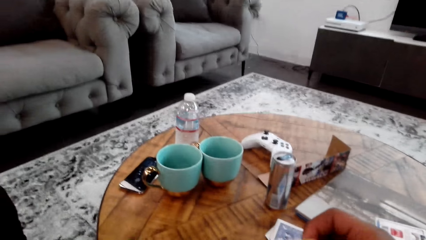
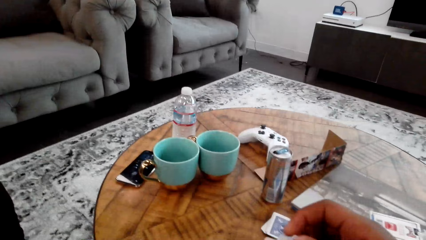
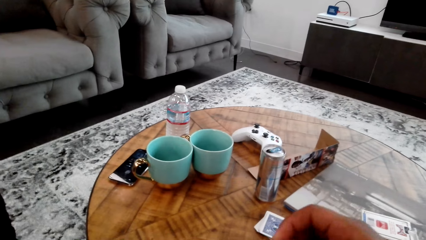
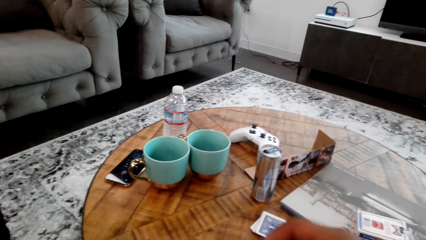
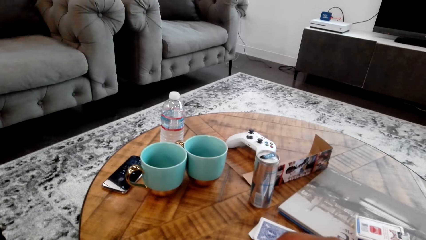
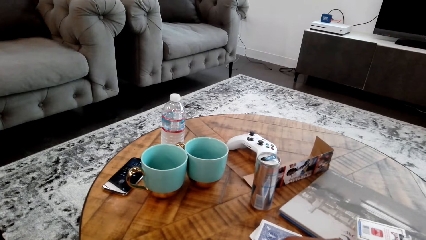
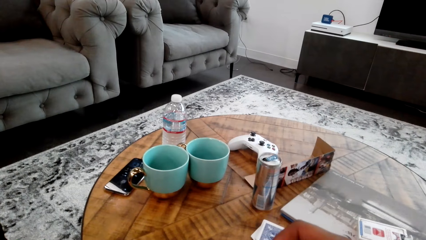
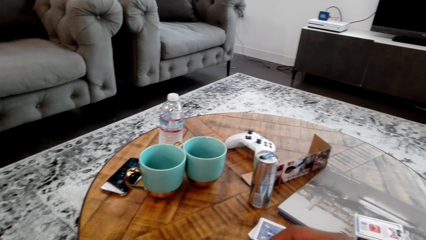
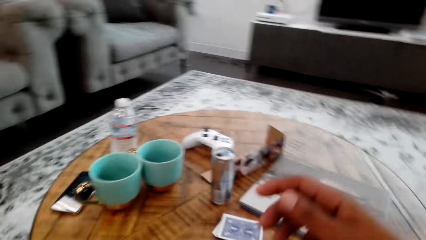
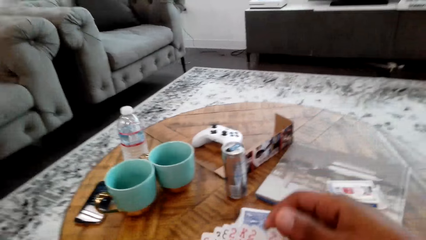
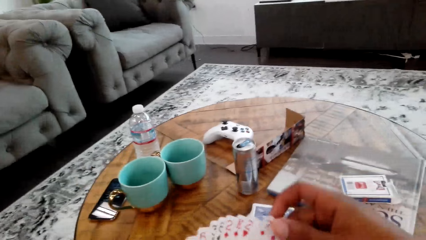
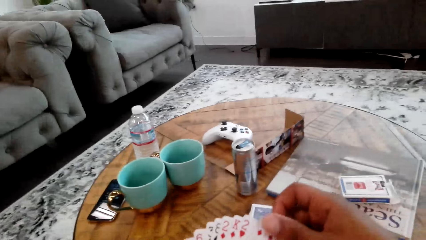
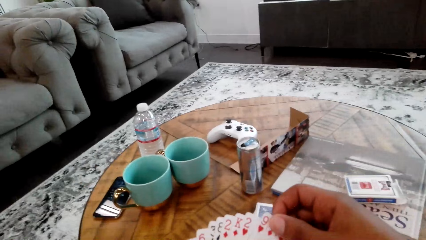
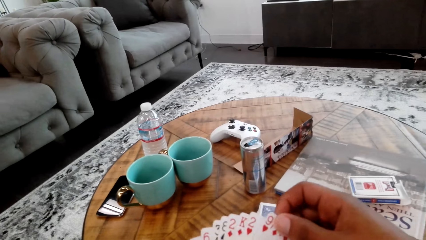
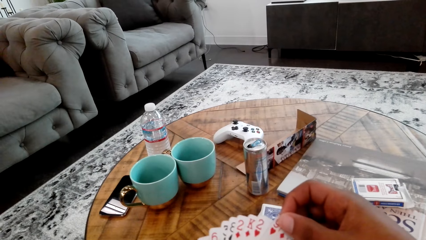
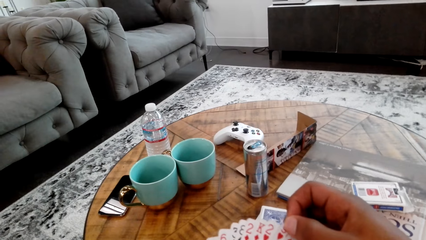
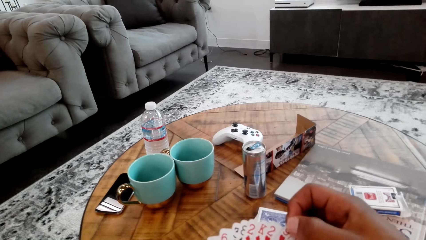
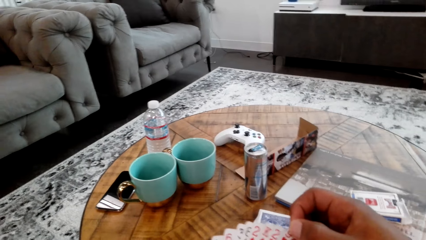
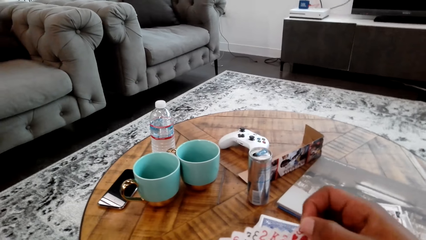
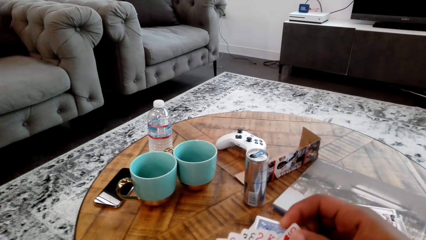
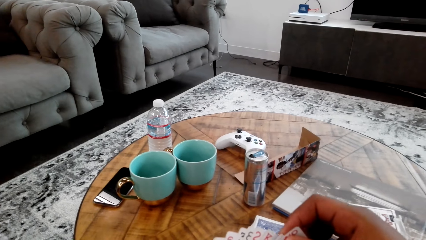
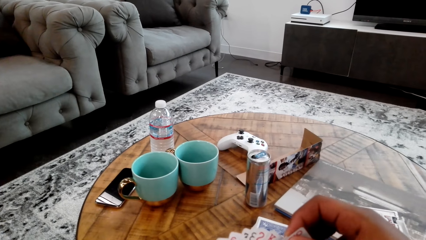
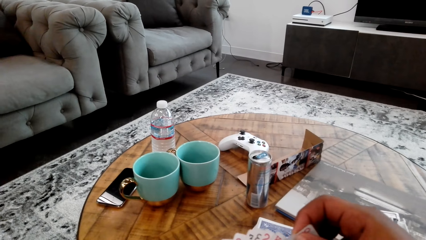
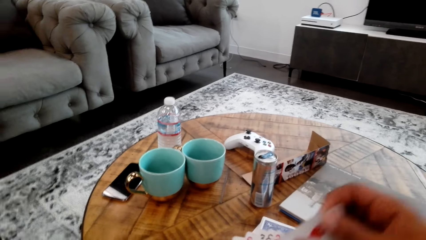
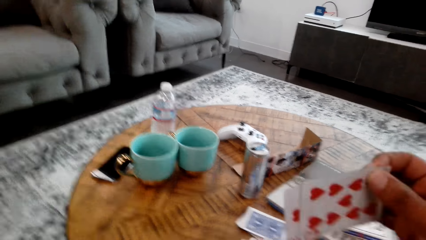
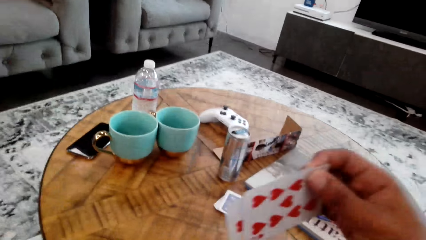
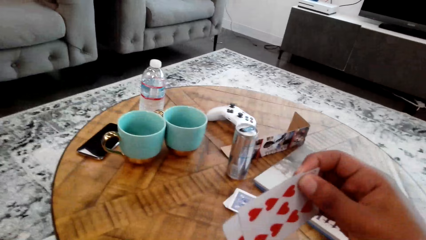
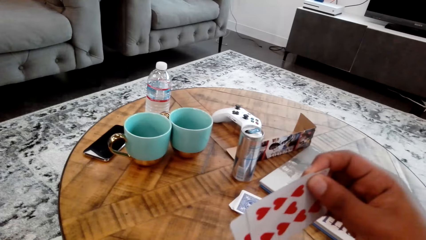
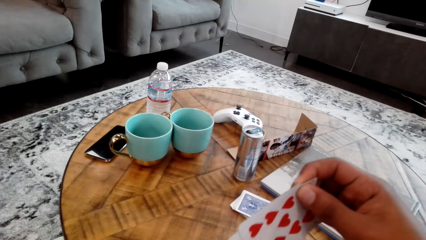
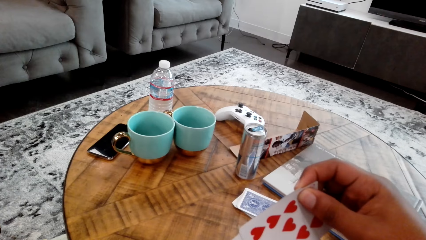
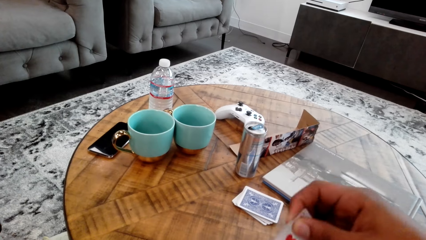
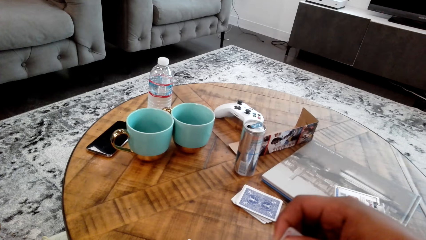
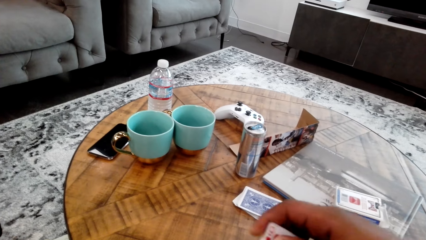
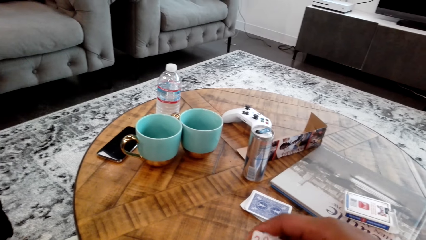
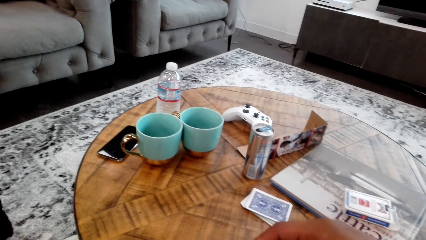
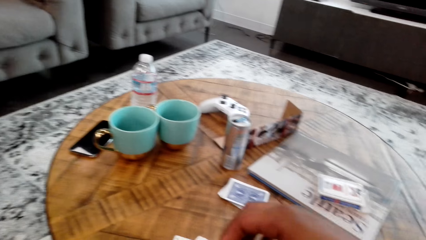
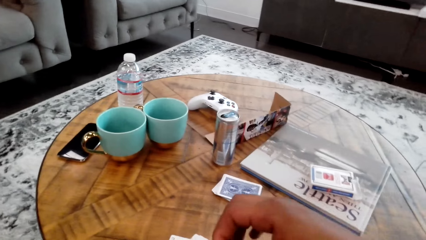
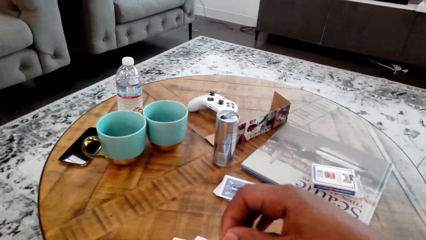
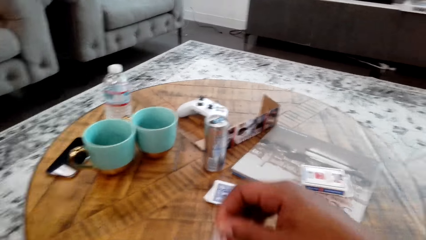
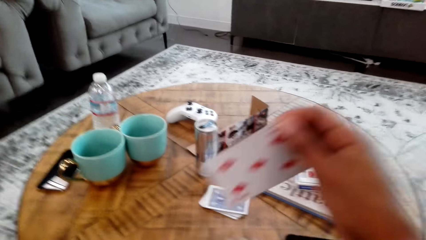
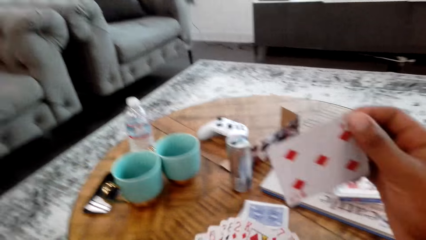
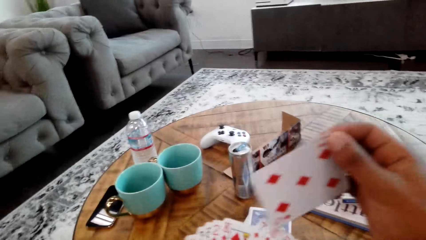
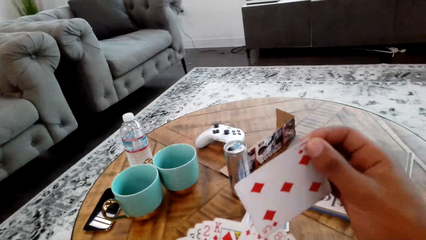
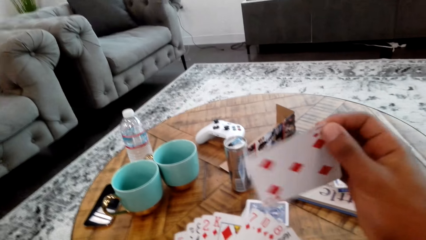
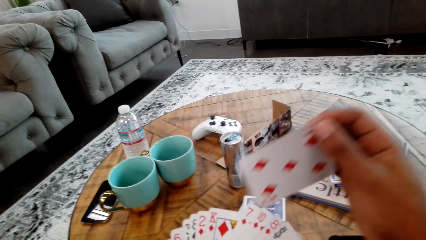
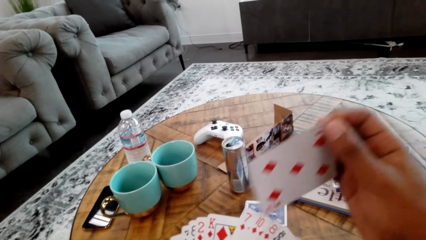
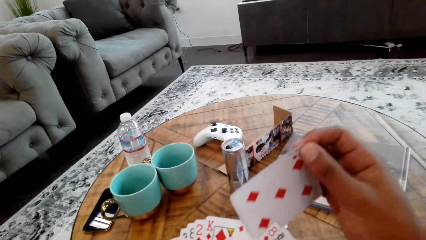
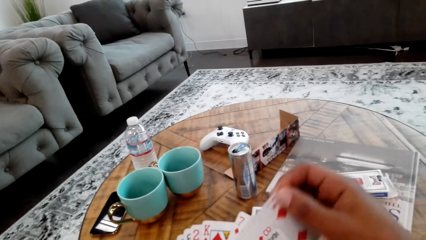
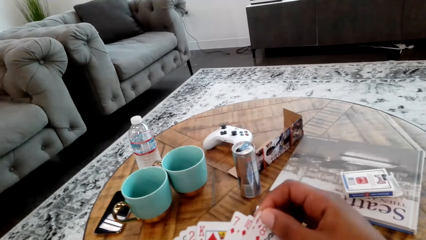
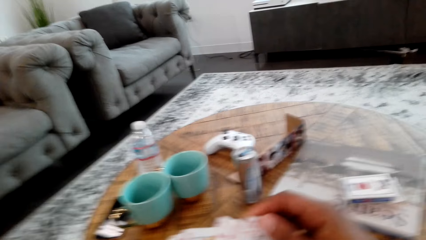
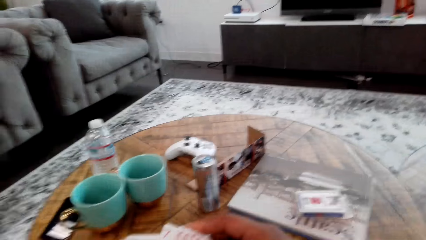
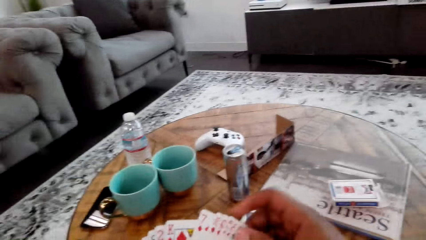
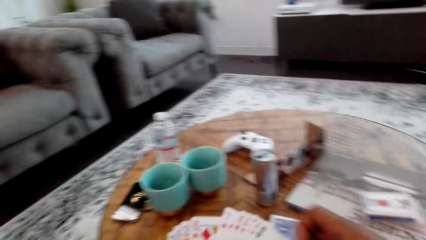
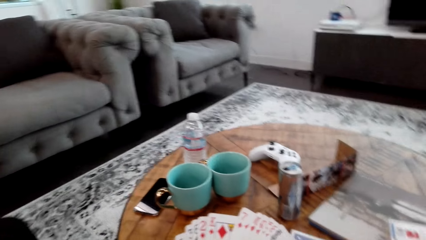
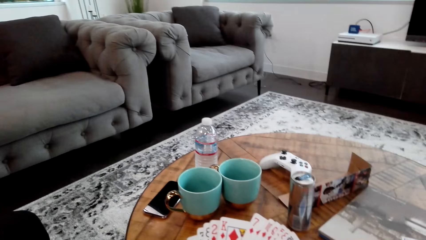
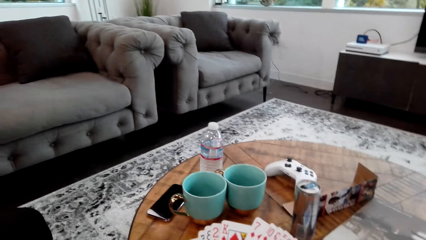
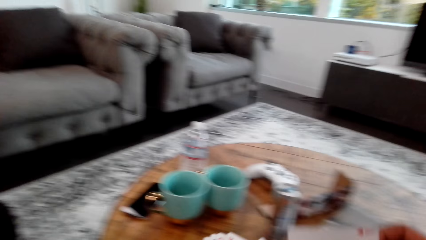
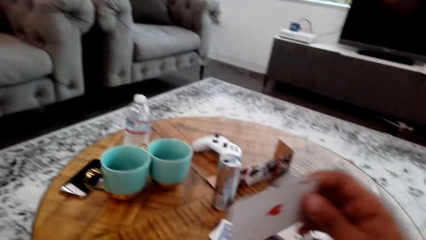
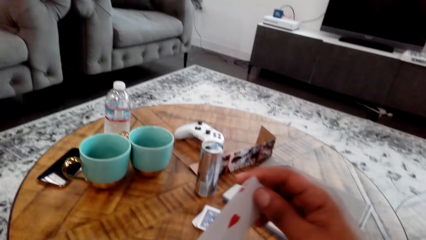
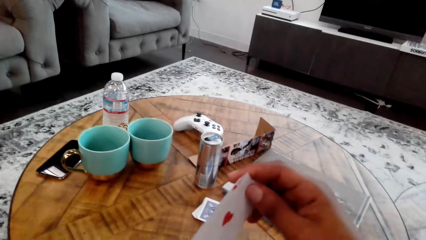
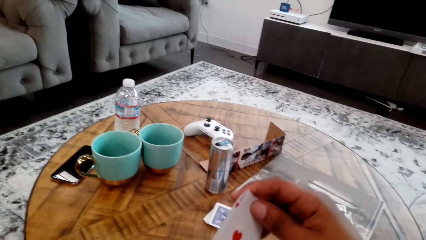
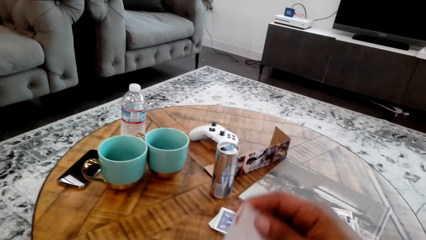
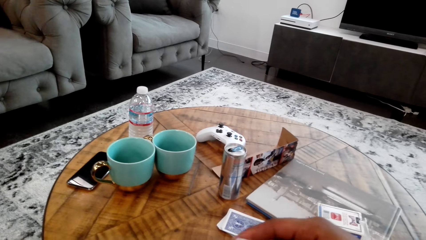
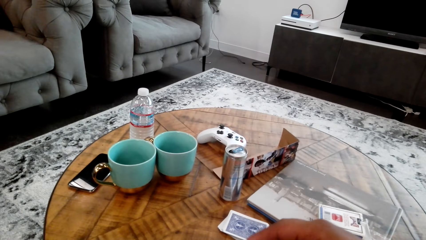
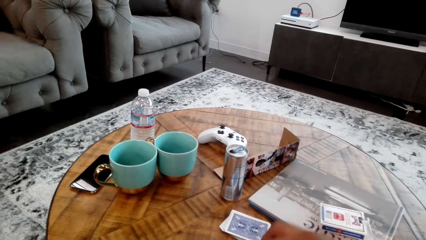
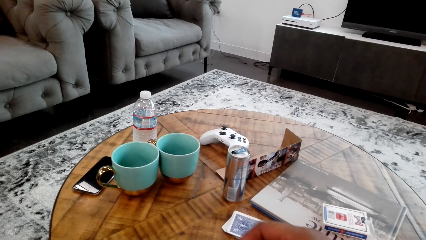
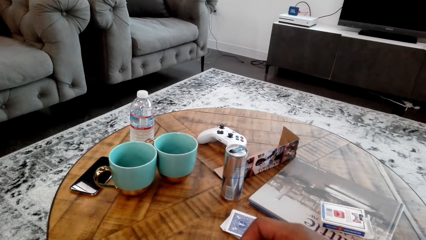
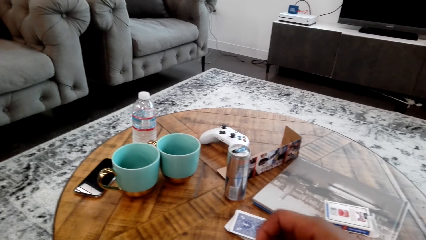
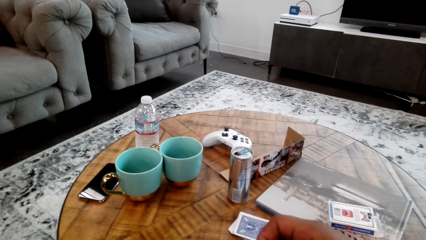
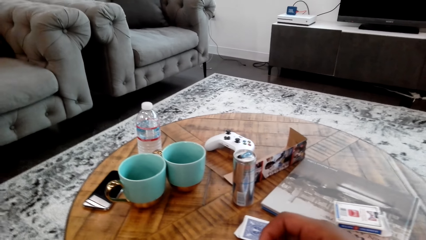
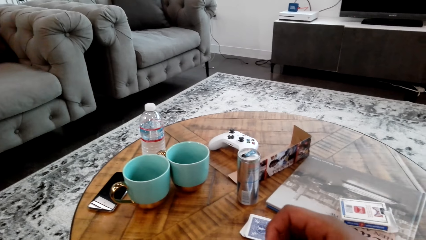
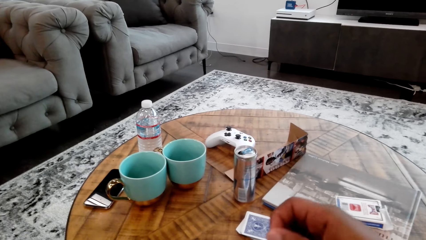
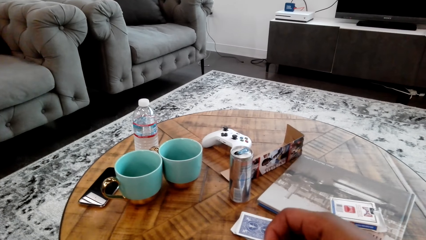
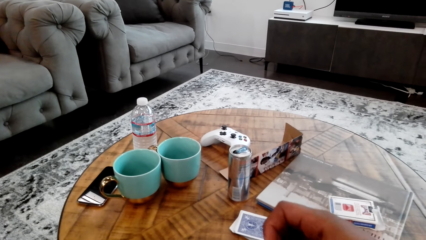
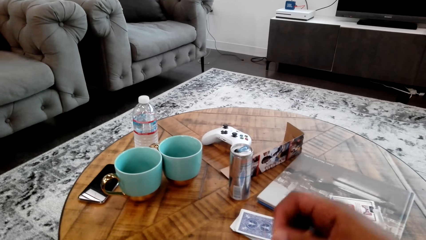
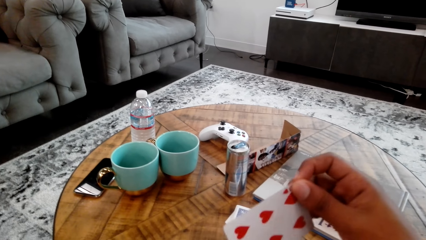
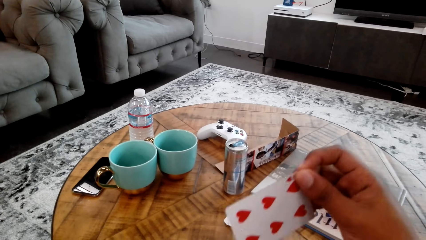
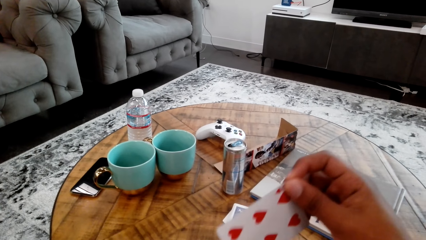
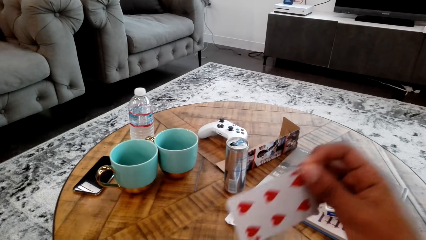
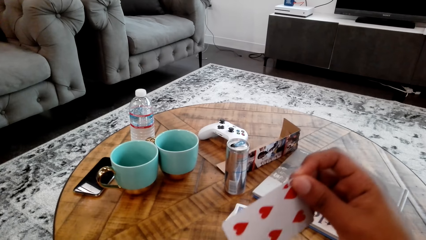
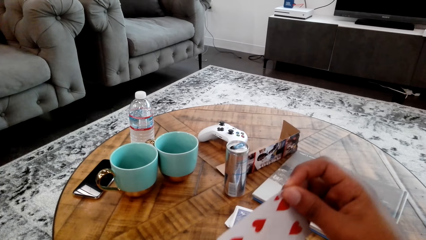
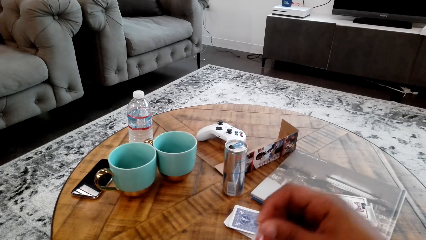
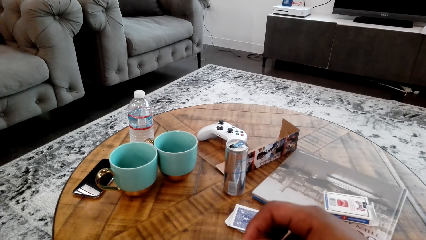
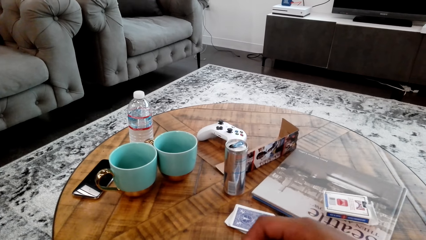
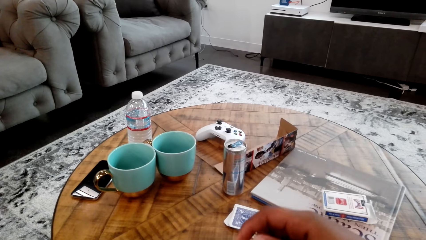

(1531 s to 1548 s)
The camera wearer counts cards with both hands. He arranges cards on his left hand.
